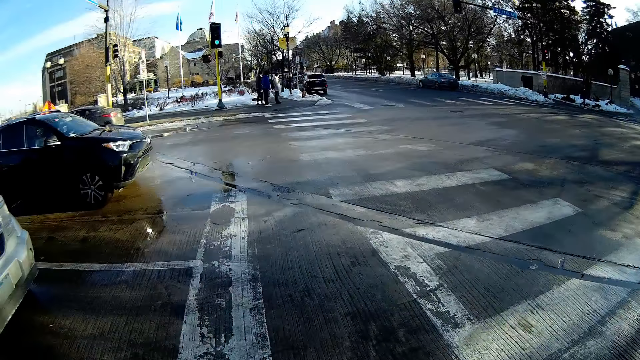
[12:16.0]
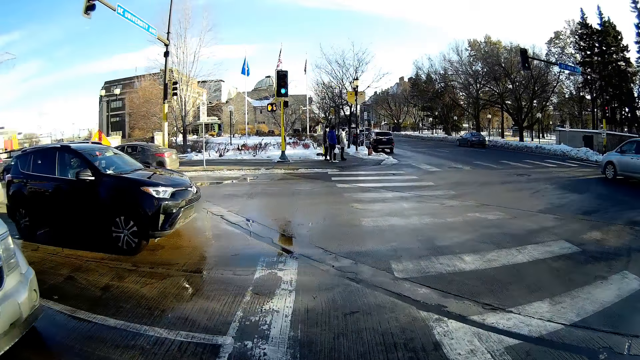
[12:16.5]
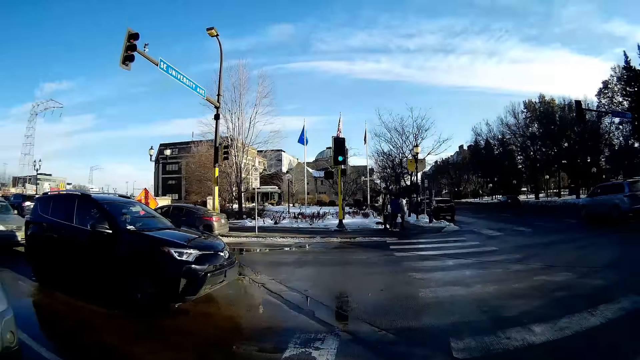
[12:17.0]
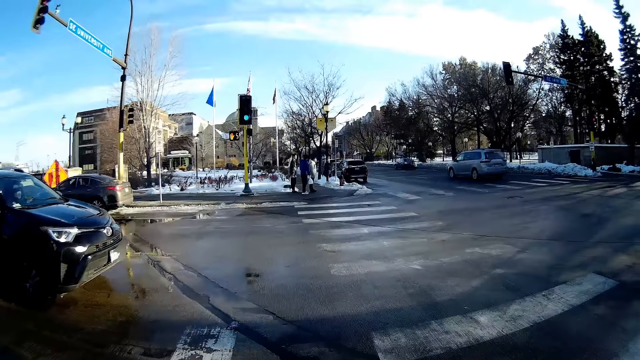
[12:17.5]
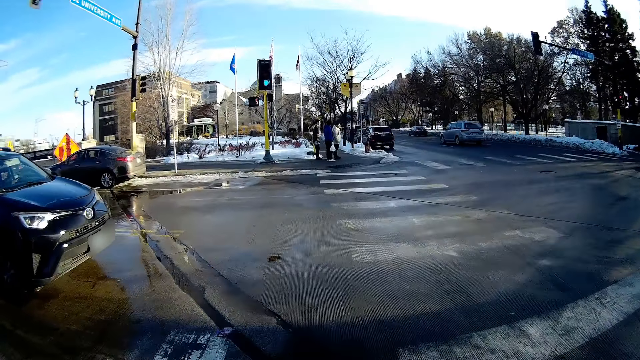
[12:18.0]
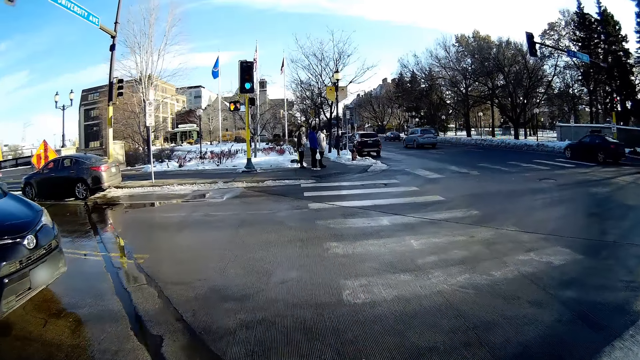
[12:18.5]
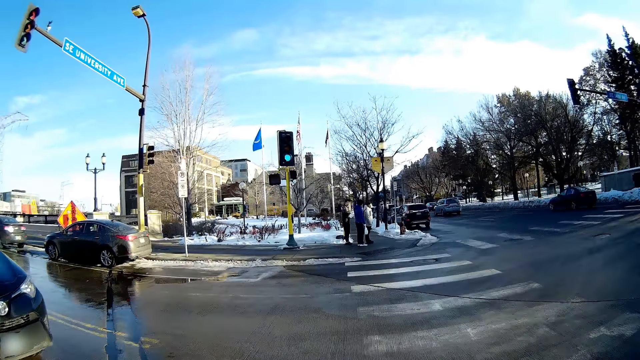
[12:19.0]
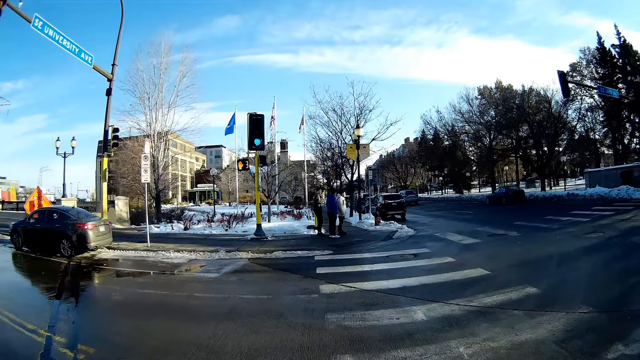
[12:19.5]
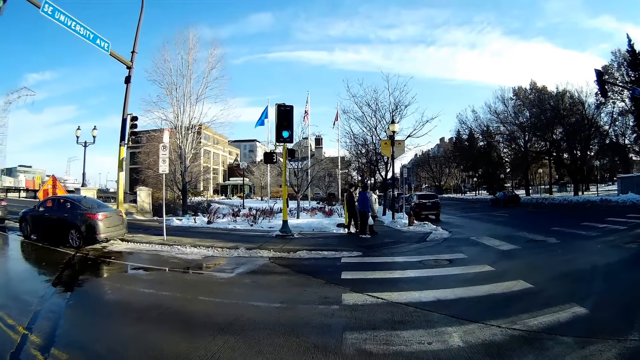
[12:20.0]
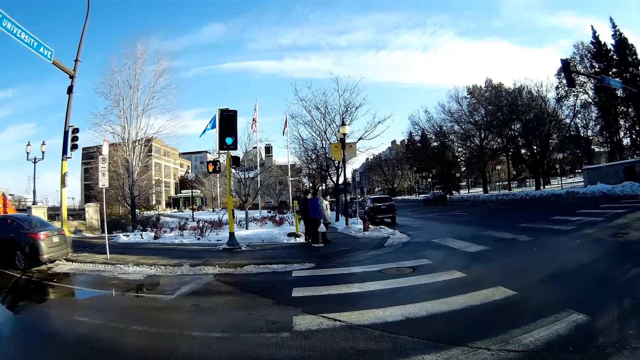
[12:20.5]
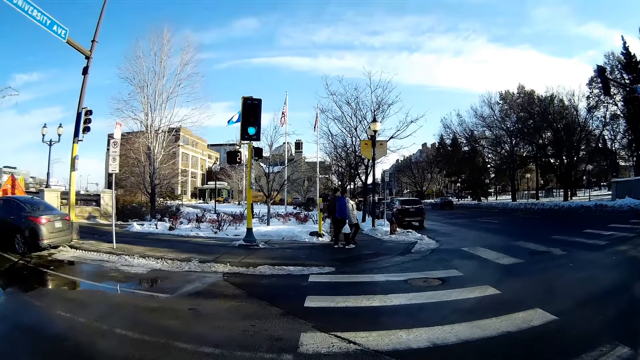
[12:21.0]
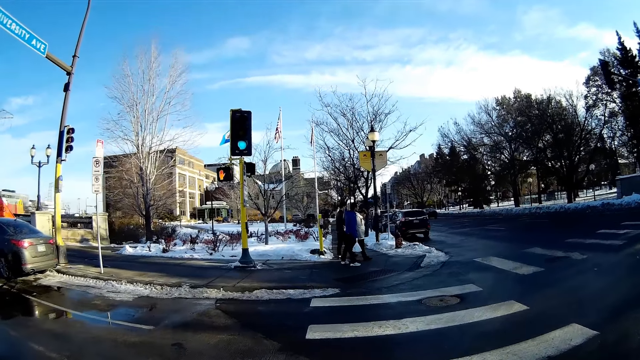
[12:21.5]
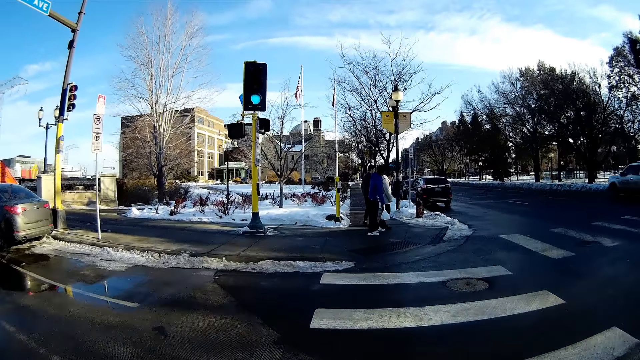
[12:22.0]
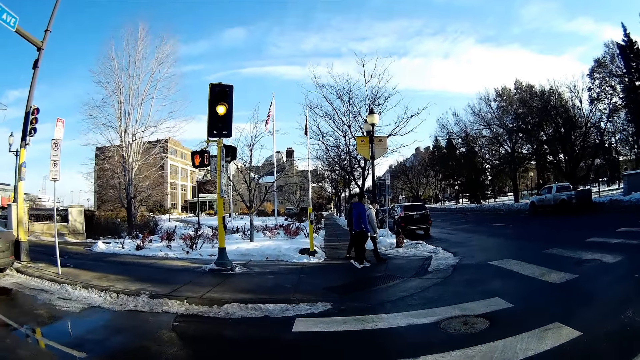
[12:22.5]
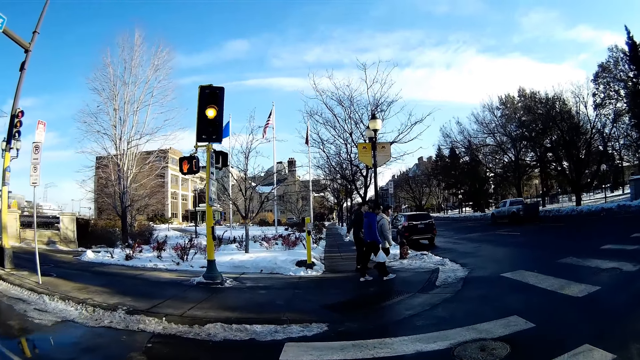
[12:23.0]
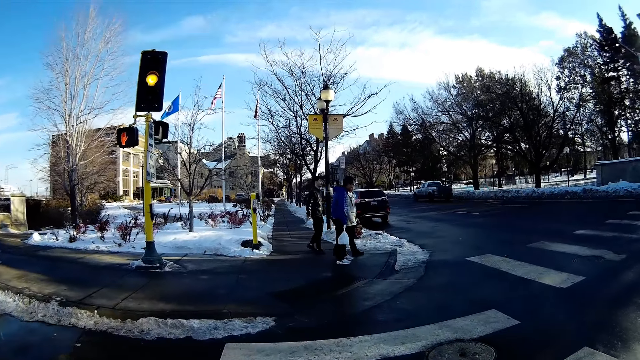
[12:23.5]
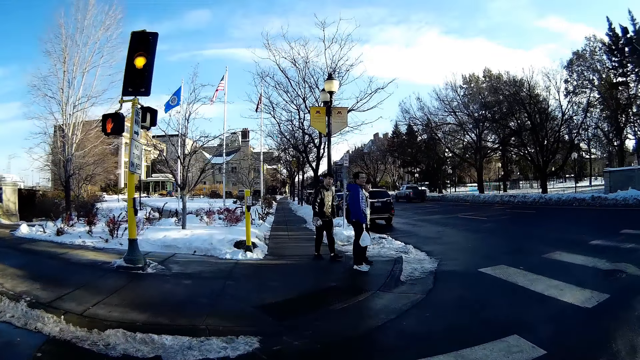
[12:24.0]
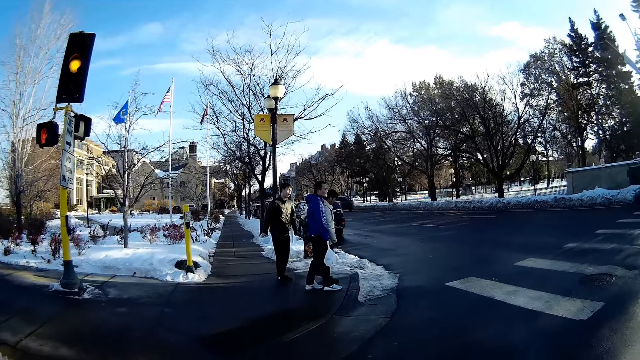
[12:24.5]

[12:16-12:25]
The camera wearer crosses the road.

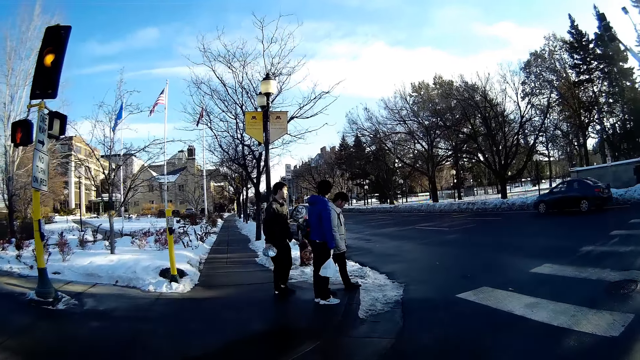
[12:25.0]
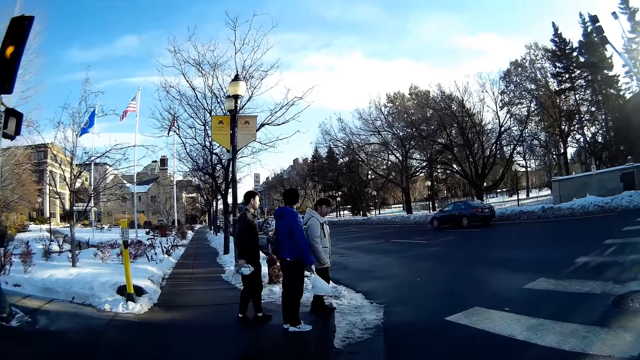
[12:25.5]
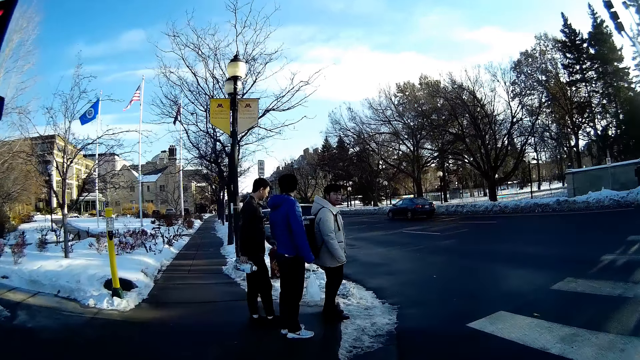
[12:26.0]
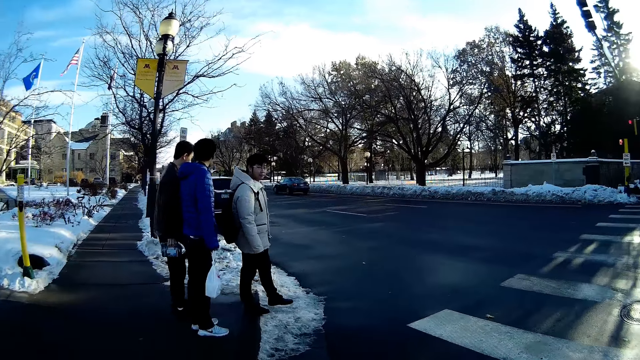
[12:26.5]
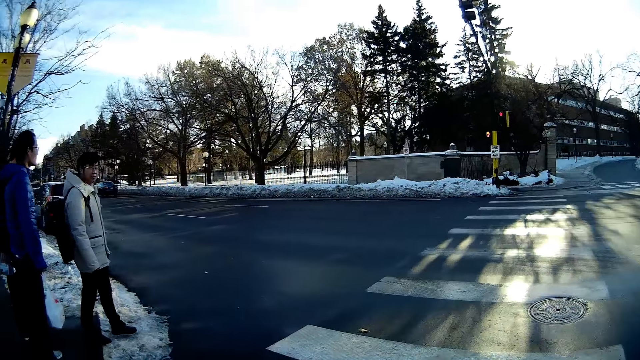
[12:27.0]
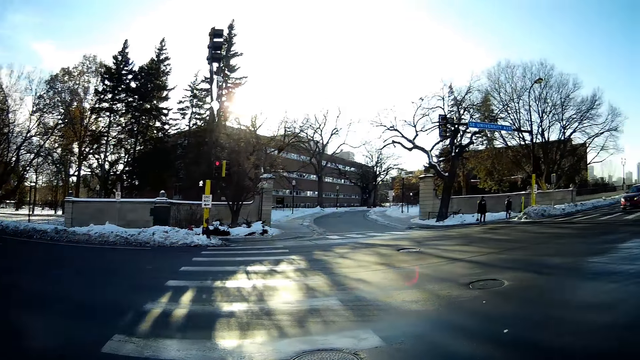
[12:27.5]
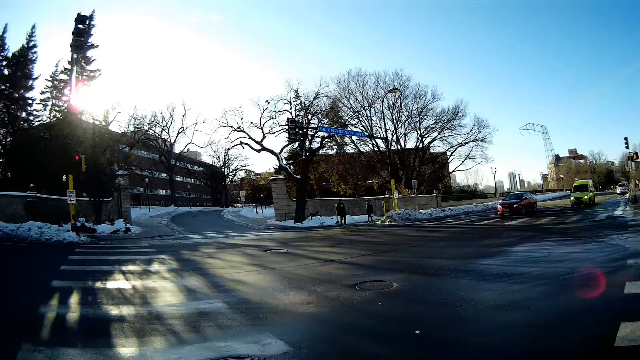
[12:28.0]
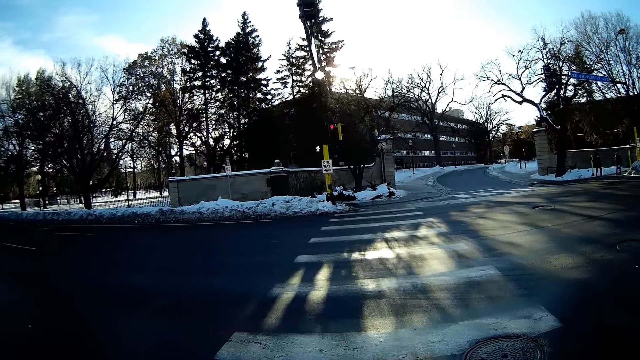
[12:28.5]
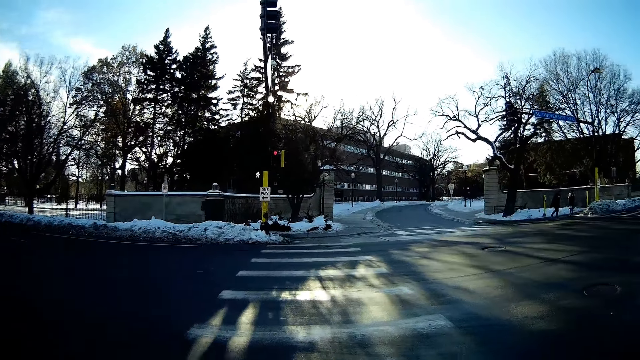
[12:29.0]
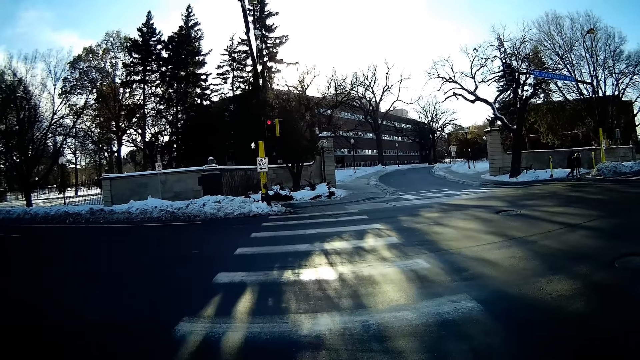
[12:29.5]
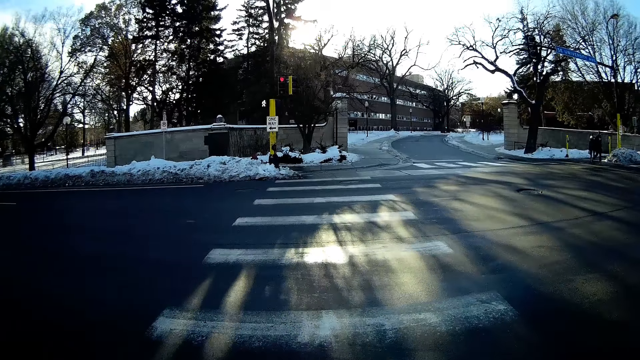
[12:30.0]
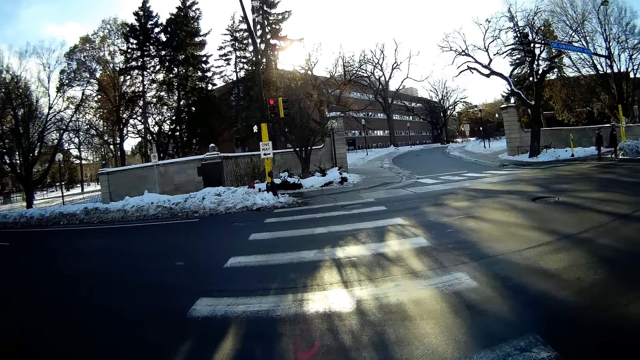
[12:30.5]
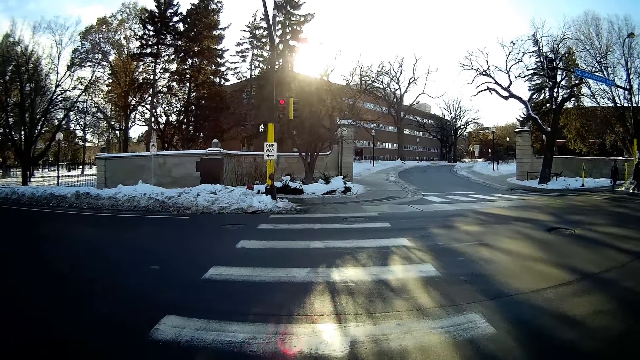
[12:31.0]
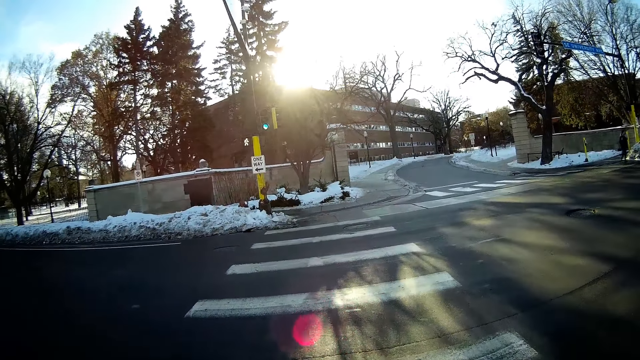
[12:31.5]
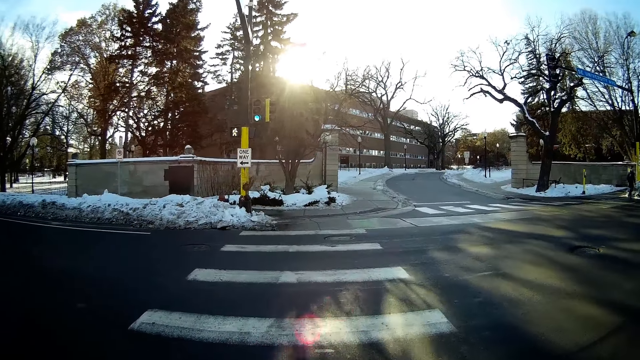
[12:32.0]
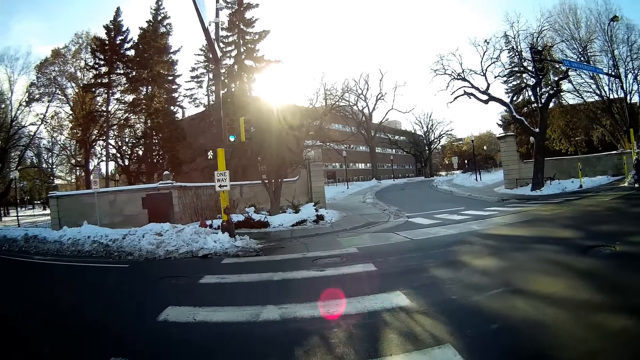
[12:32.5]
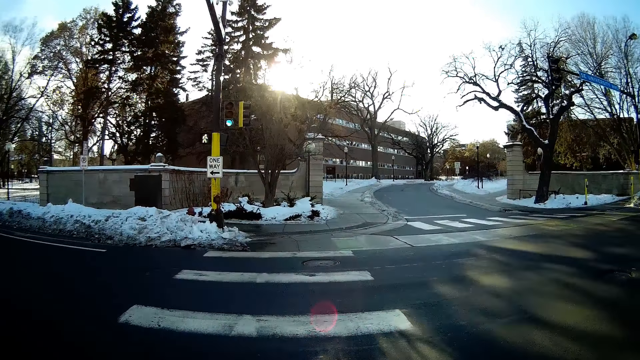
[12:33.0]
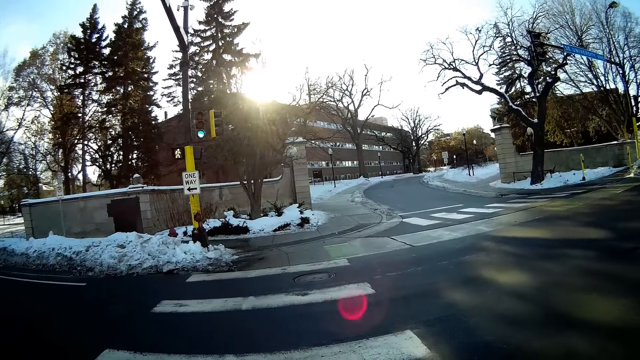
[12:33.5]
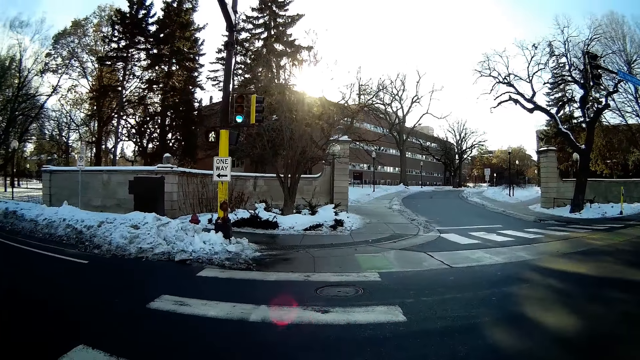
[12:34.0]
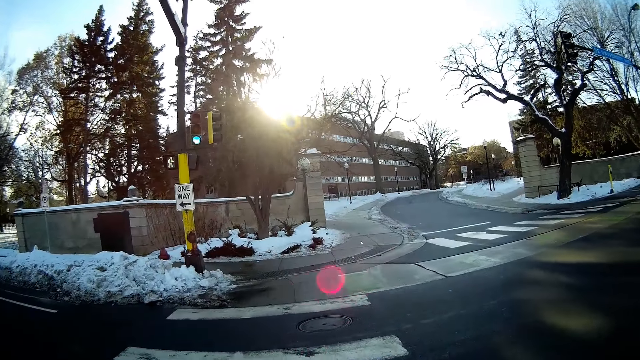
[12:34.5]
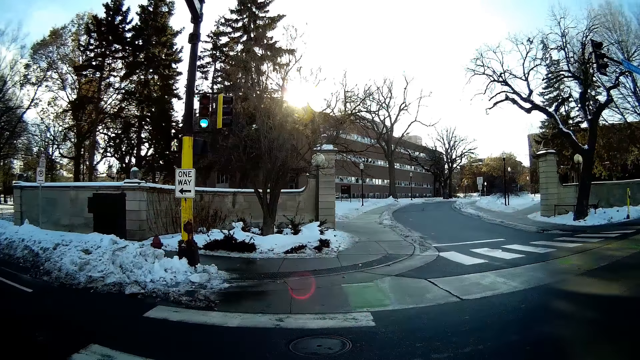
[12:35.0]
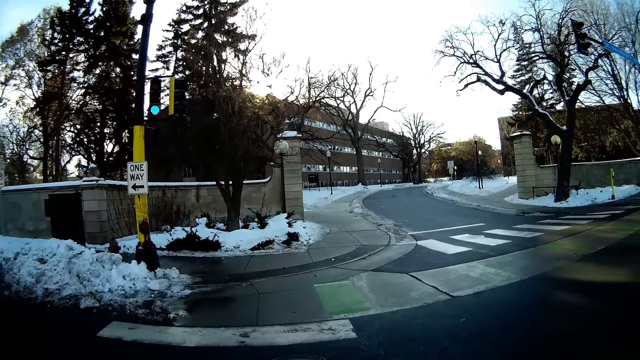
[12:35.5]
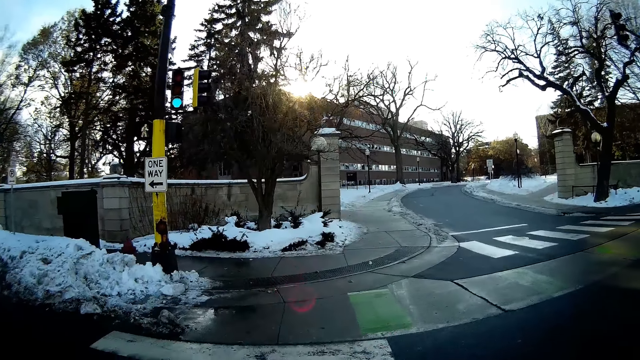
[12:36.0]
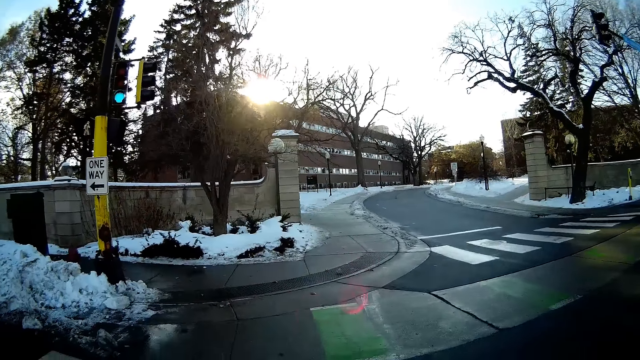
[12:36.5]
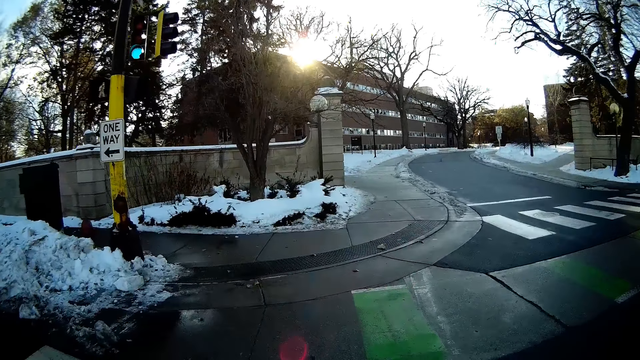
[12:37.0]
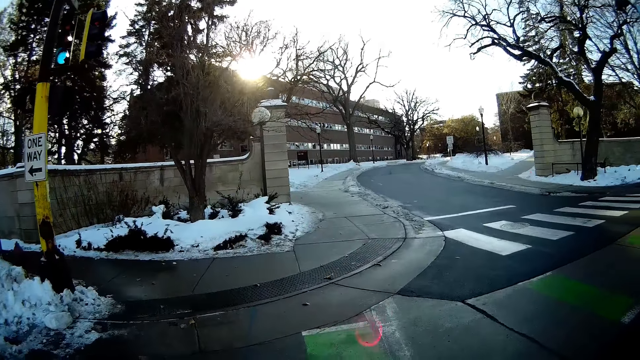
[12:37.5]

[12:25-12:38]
The camera wearer turns. They cross the road.
